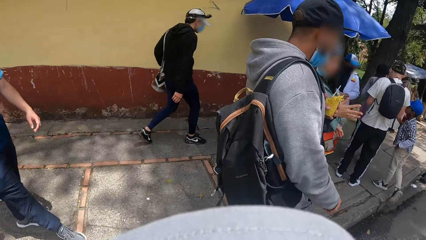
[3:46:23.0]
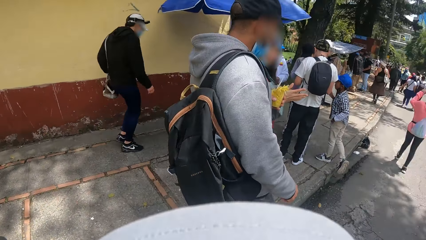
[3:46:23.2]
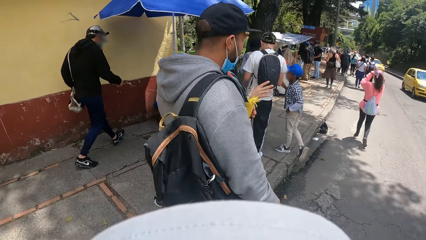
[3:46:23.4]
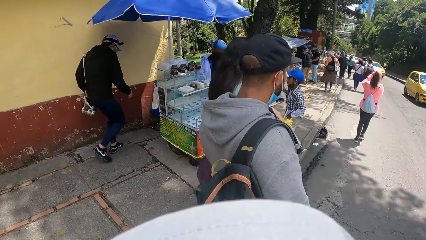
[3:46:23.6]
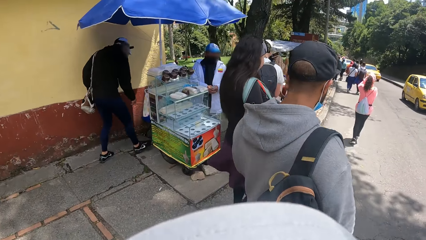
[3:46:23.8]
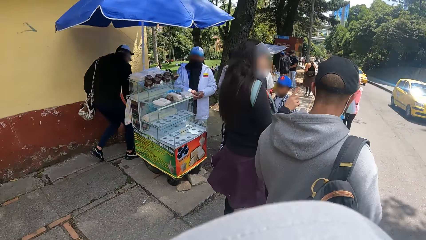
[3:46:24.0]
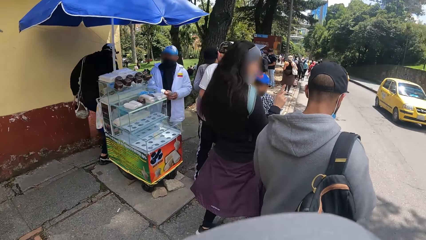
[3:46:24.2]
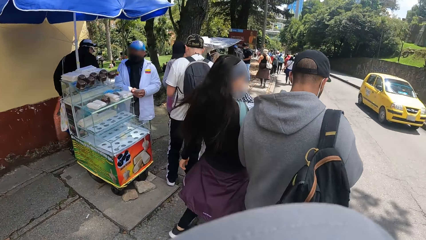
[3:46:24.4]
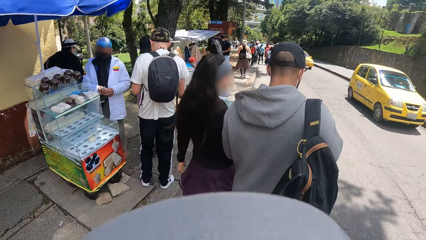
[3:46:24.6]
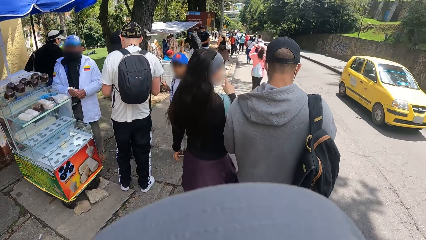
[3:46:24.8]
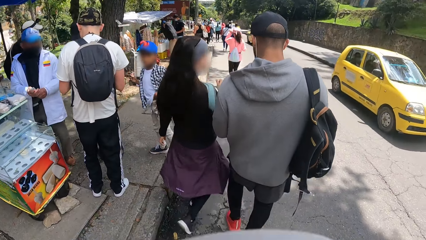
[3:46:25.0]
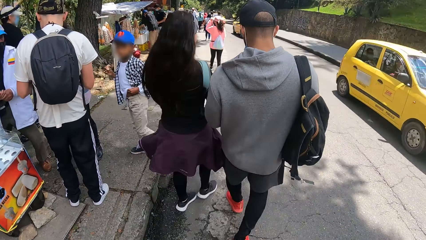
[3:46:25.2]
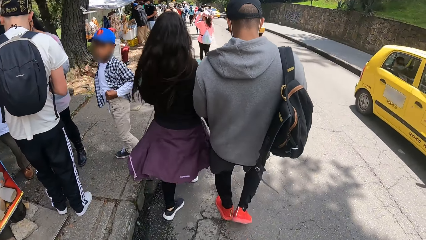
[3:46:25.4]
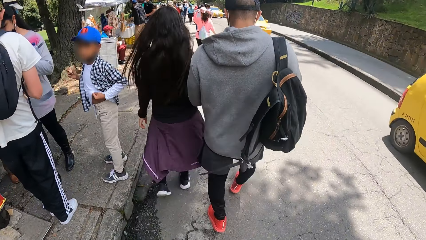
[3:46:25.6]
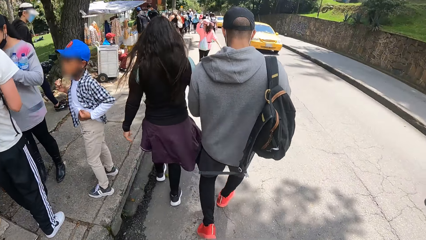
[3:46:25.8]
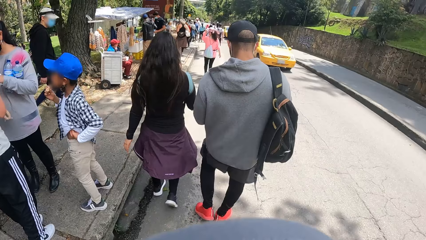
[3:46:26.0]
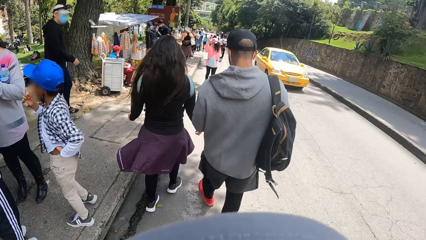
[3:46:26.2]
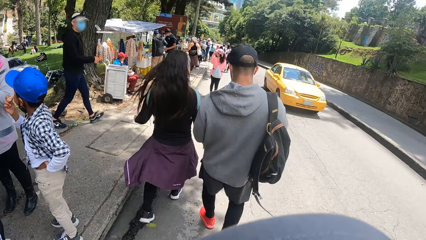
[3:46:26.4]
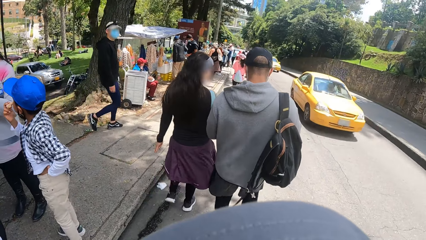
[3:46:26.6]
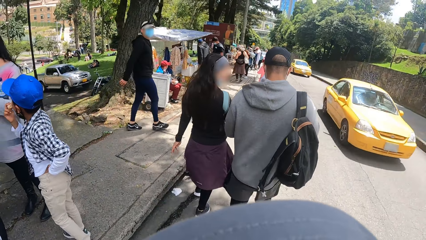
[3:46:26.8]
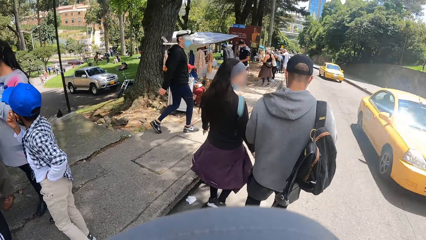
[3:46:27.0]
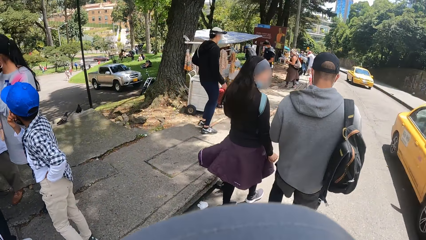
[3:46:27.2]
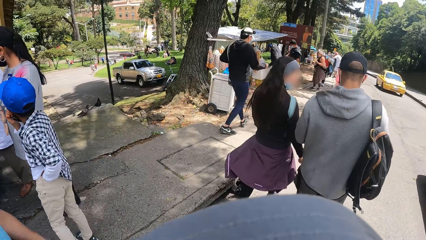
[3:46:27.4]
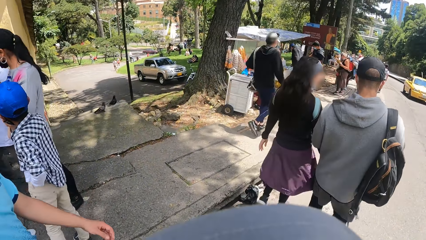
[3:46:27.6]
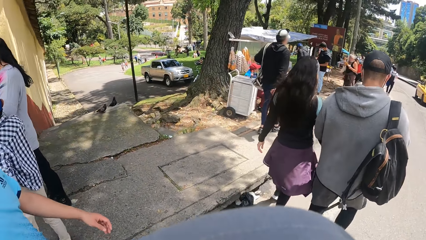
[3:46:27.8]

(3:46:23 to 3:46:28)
The camera wearer walks on the road.

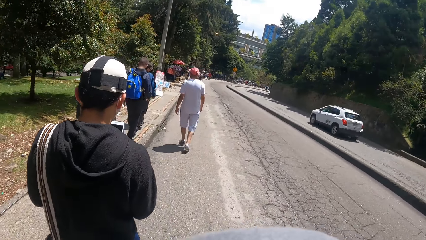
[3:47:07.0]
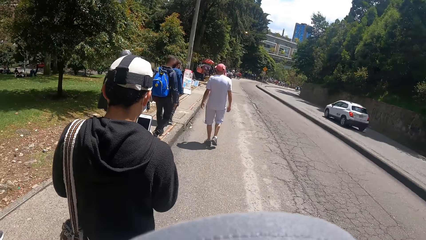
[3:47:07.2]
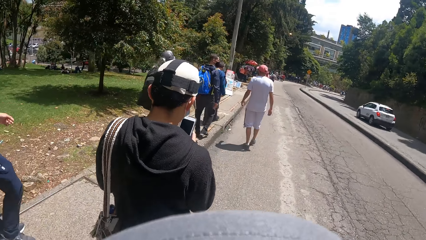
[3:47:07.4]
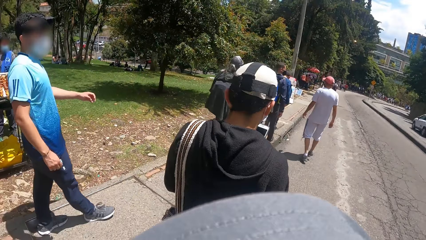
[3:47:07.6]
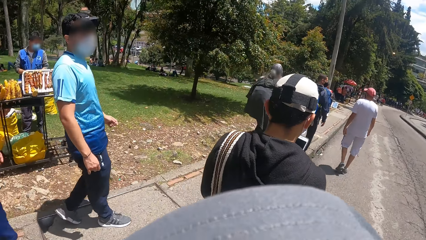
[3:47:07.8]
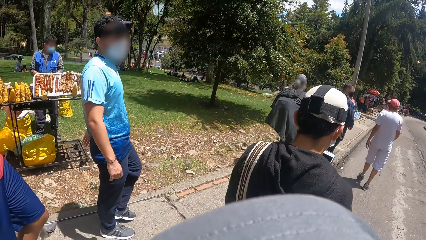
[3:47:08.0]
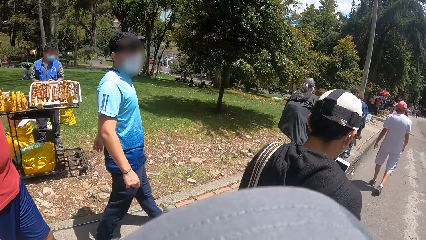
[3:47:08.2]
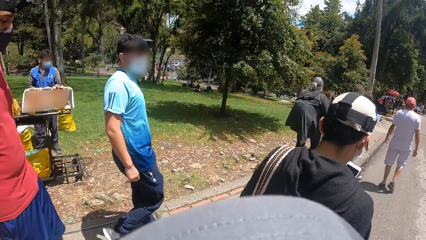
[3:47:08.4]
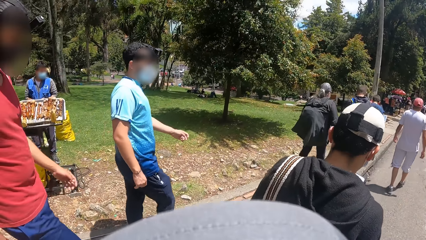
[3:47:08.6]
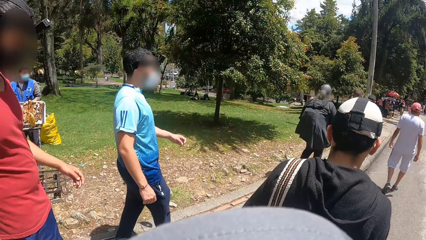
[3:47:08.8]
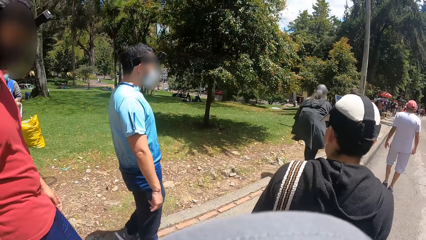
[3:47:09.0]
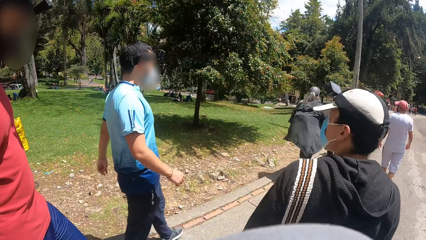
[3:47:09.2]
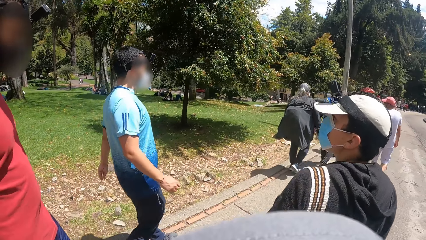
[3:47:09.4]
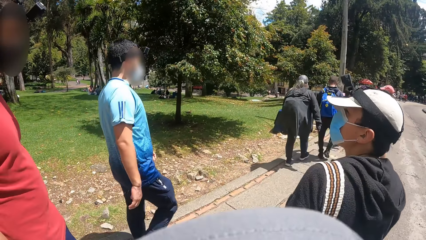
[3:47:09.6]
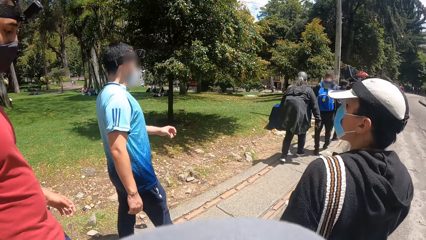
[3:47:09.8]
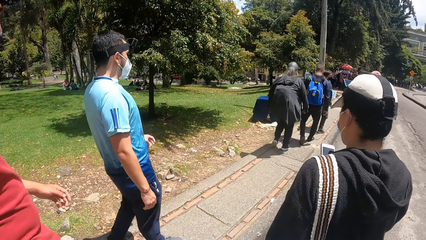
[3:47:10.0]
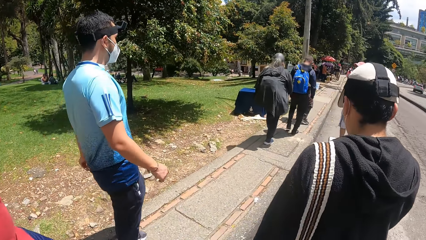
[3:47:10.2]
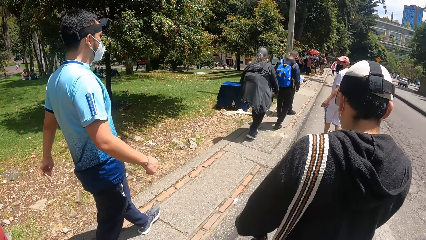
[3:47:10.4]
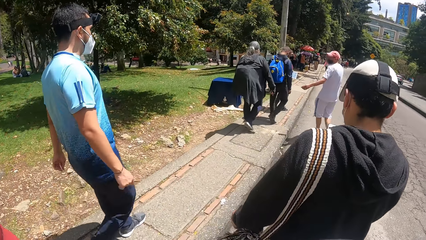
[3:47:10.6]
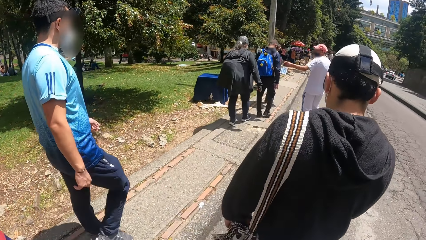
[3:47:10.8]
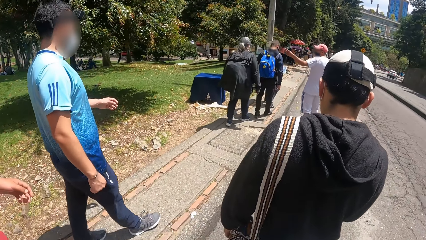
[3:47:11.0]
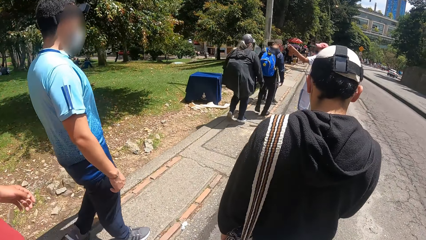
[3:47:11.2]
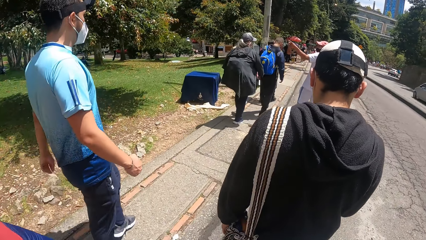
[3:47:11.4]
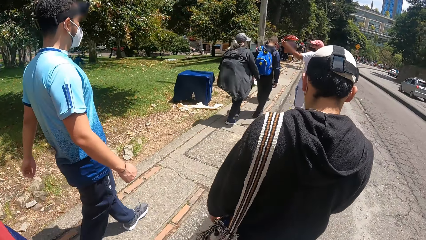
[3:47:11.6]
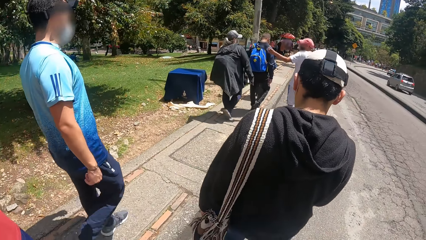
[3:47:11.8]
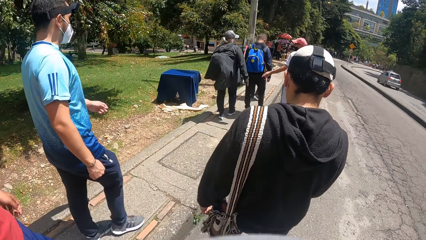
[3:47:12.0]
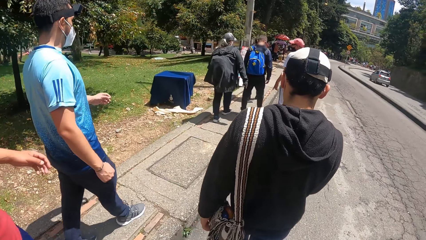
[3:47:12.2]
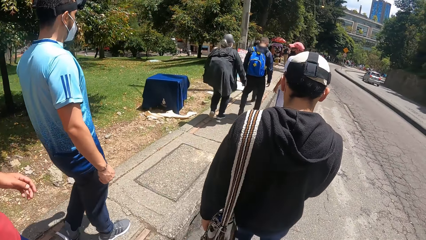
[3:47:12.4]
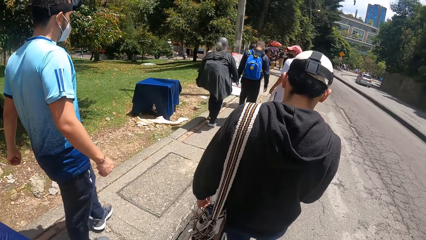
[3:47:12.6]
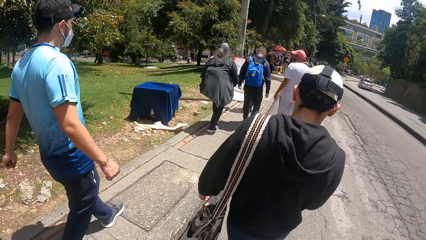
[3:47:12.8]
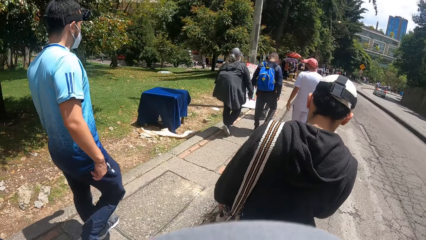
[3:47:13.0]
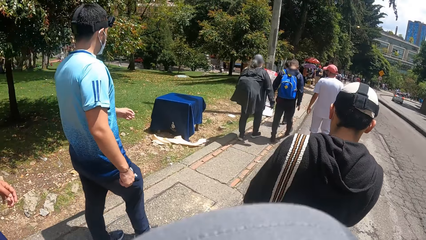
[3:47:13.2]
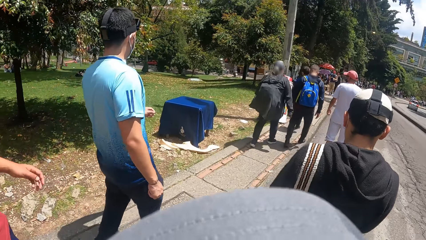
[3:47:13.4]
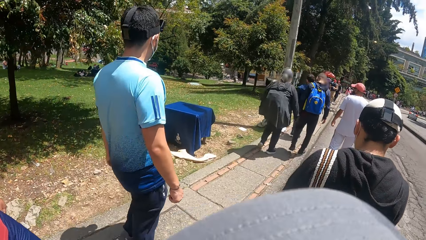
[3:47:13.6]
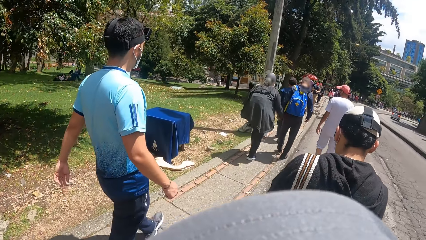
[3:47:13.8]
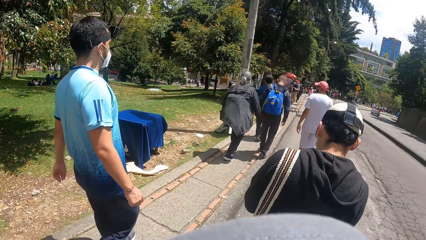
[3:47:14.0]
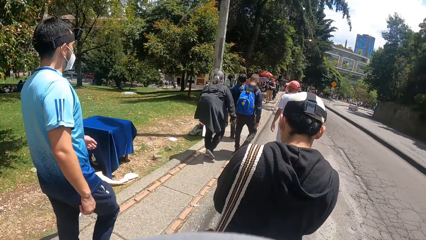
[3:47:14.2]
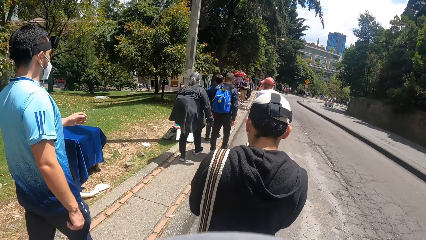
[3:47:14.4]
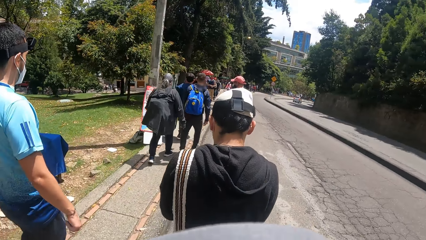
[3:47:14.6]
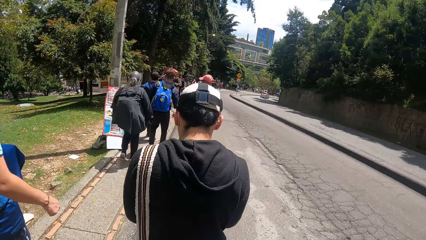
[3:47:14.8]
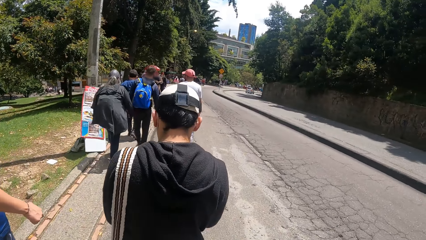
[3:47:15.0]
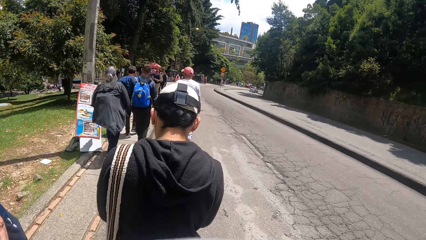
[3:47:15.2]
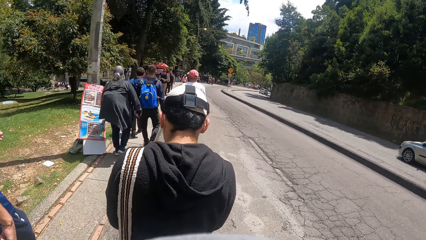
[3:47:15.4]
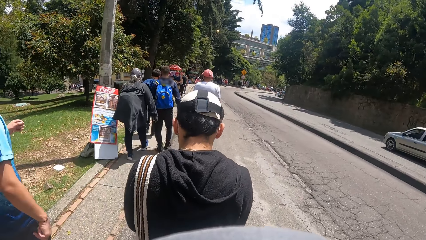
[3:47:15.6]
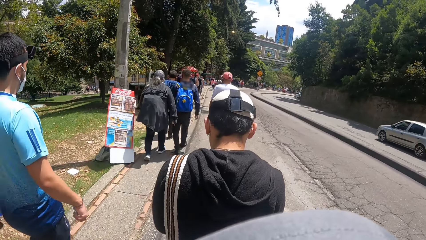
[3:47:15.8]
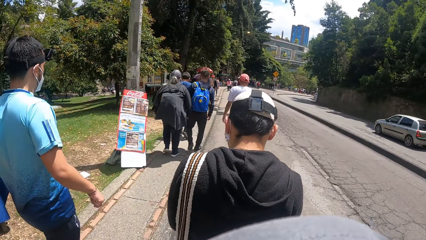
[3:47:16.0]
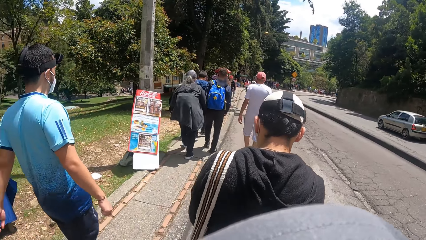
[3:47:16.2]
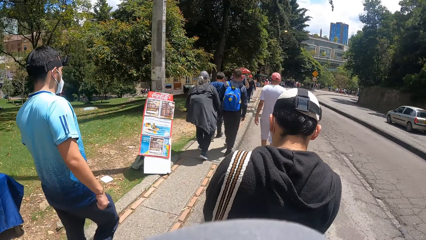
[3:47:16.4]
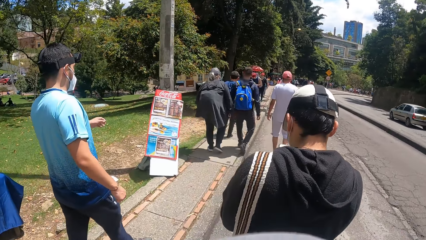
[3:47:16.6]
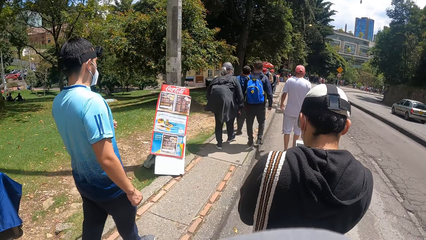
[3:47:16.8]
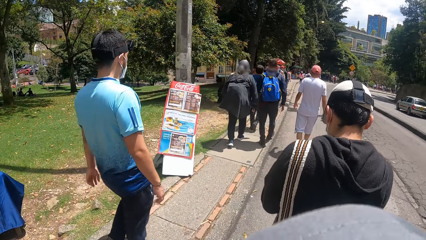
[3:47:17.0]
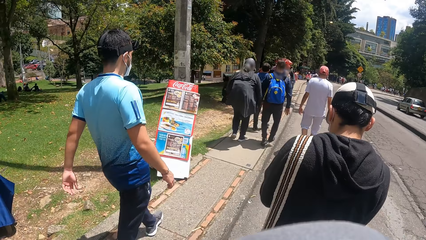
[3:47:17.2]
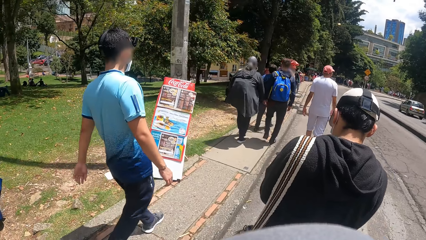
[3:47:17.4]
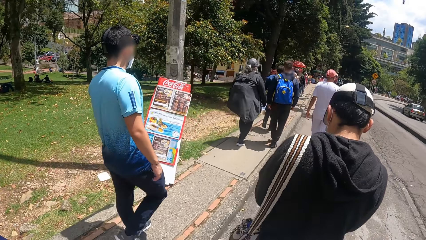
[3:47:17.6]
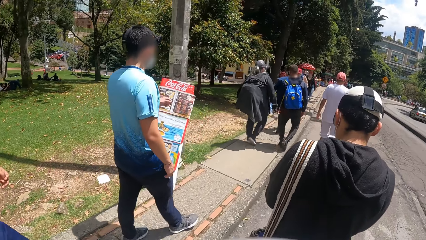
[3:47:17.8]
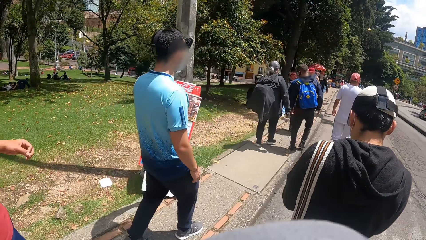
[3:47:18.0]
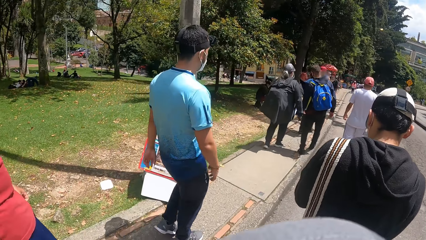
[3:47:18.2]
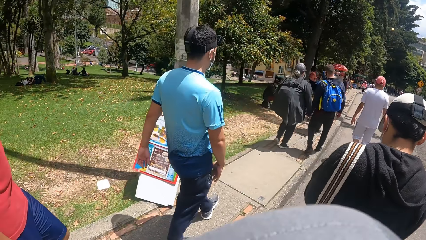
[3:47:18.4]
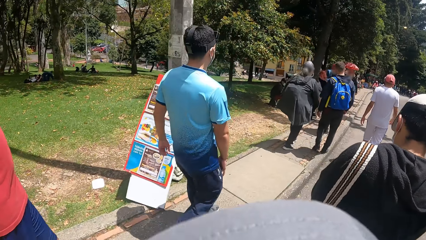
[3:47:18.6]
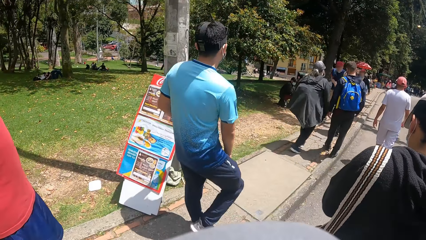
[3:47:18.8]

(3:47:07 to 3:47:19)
The guy talks with another guy.
